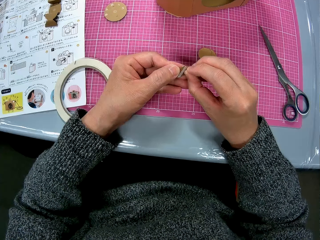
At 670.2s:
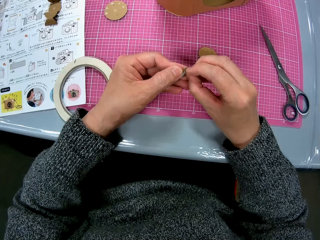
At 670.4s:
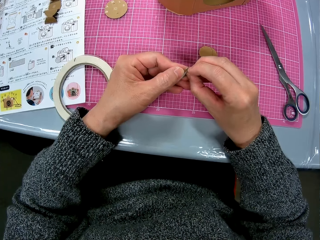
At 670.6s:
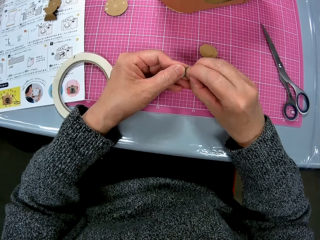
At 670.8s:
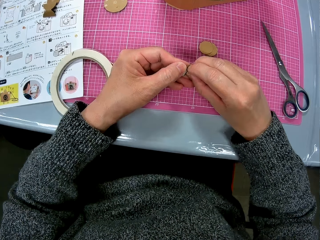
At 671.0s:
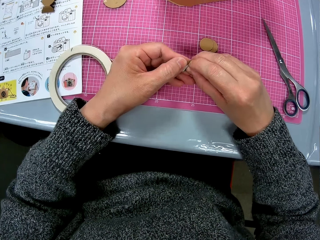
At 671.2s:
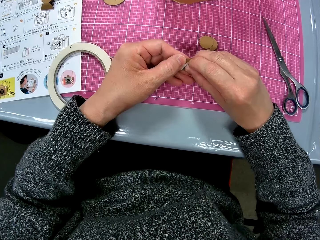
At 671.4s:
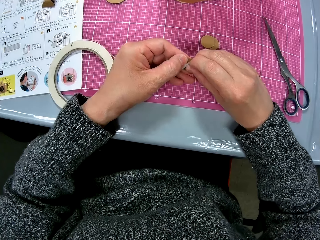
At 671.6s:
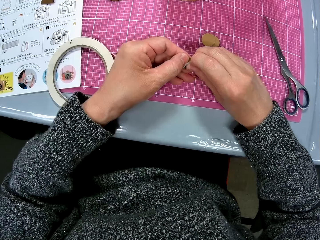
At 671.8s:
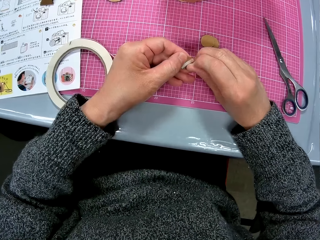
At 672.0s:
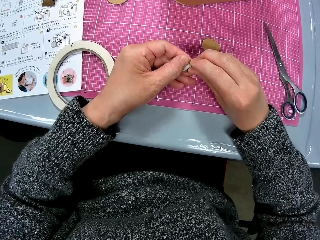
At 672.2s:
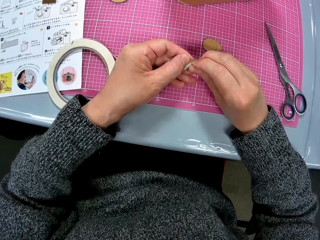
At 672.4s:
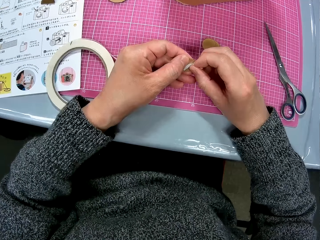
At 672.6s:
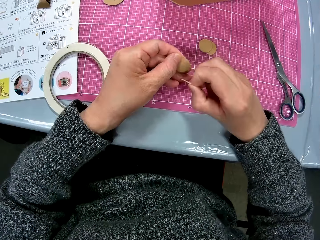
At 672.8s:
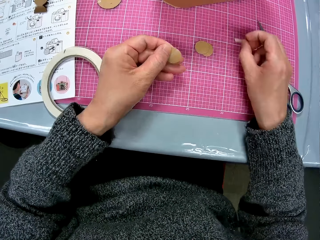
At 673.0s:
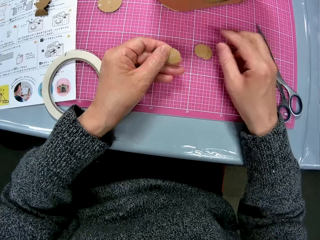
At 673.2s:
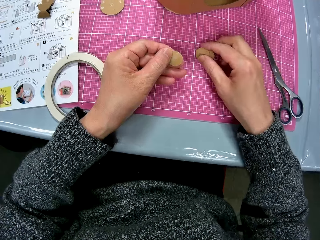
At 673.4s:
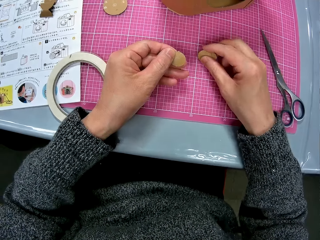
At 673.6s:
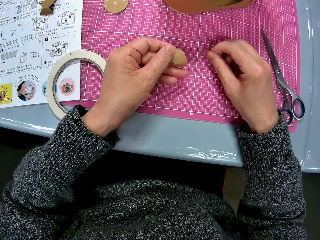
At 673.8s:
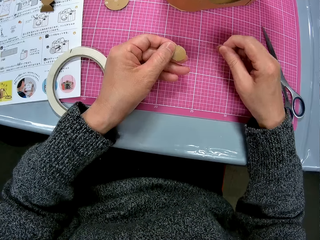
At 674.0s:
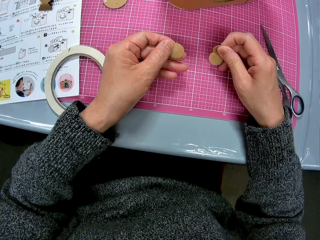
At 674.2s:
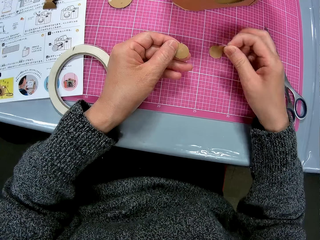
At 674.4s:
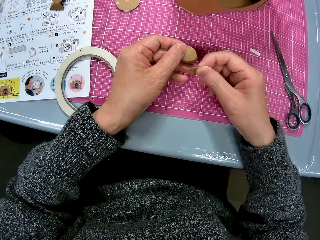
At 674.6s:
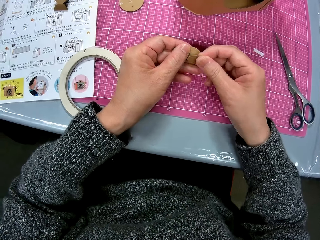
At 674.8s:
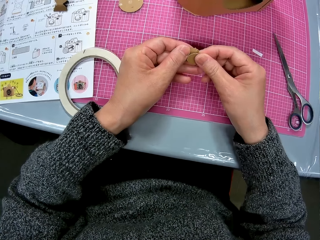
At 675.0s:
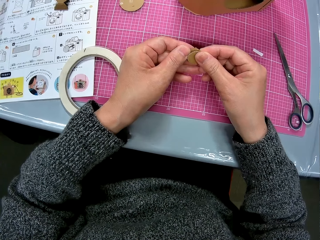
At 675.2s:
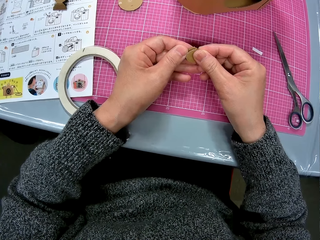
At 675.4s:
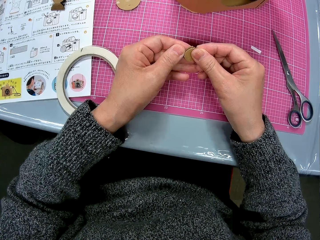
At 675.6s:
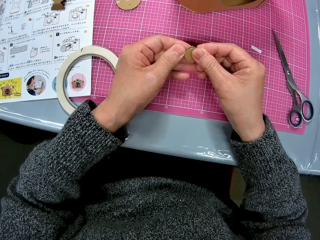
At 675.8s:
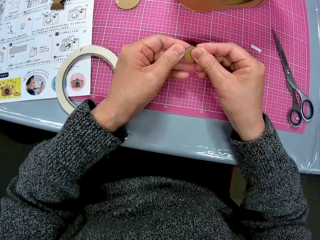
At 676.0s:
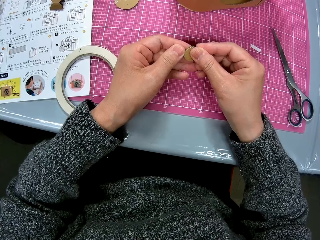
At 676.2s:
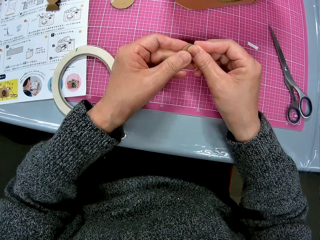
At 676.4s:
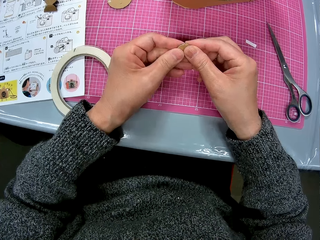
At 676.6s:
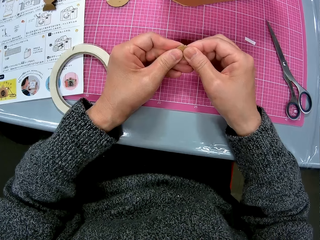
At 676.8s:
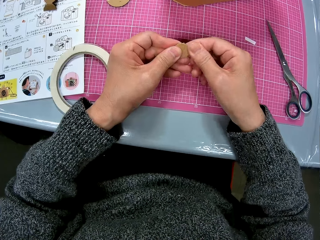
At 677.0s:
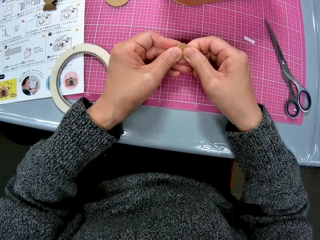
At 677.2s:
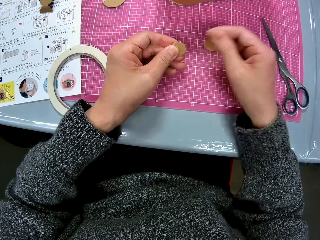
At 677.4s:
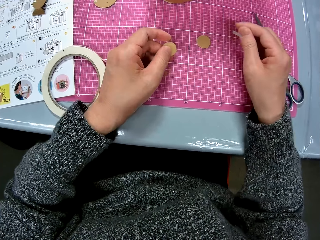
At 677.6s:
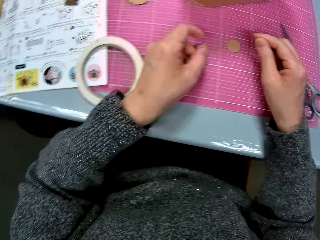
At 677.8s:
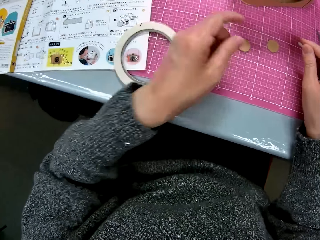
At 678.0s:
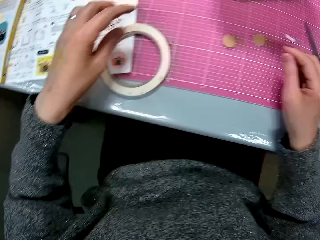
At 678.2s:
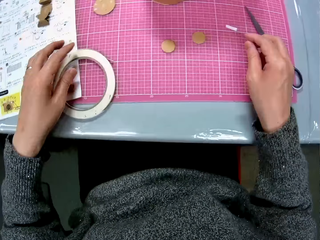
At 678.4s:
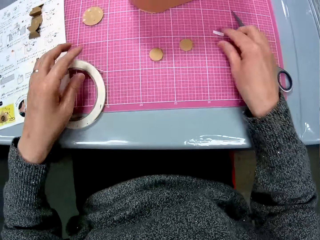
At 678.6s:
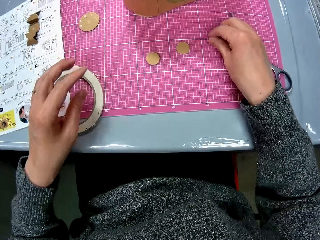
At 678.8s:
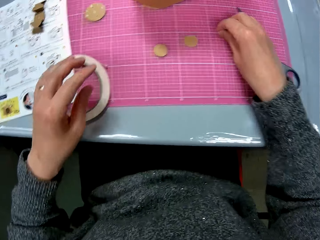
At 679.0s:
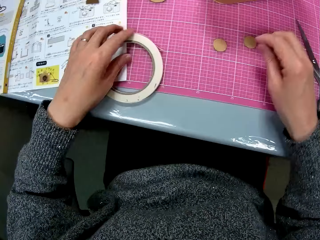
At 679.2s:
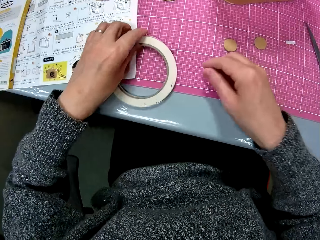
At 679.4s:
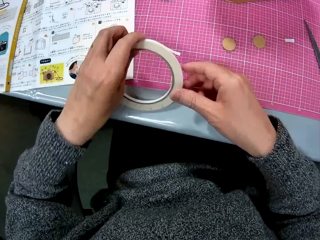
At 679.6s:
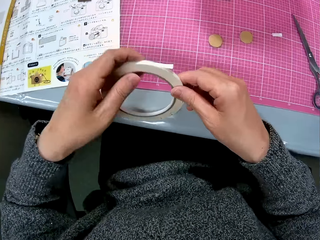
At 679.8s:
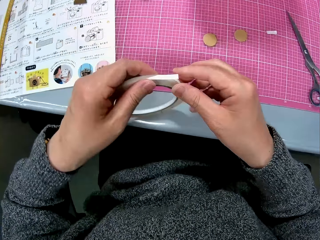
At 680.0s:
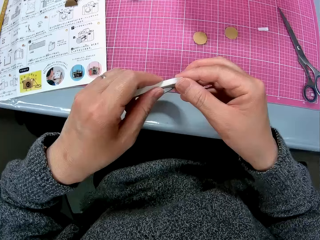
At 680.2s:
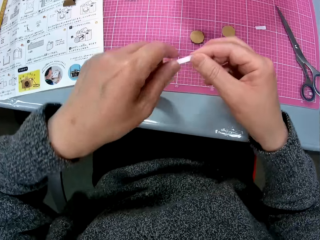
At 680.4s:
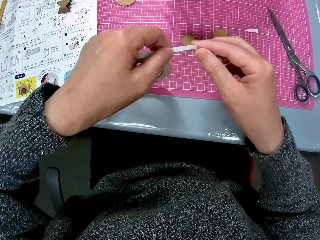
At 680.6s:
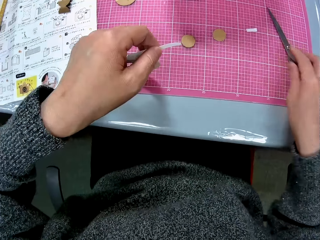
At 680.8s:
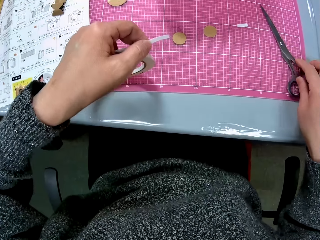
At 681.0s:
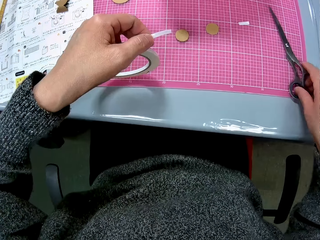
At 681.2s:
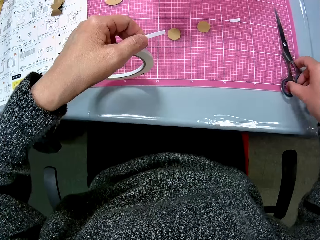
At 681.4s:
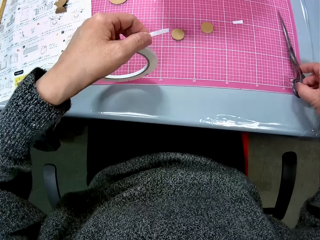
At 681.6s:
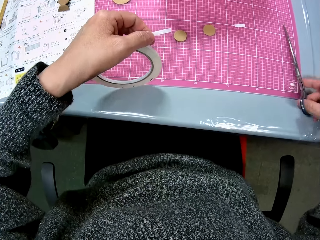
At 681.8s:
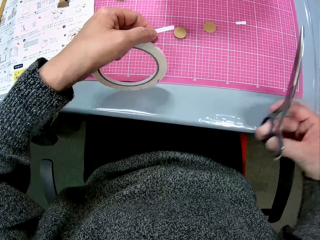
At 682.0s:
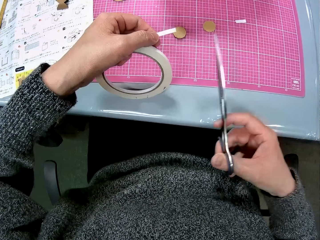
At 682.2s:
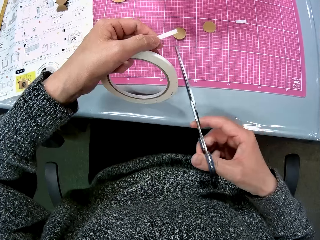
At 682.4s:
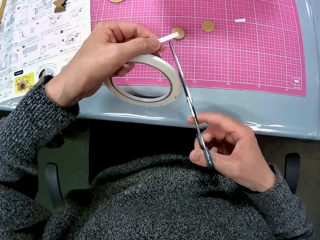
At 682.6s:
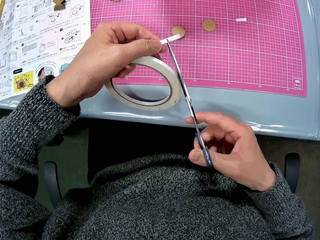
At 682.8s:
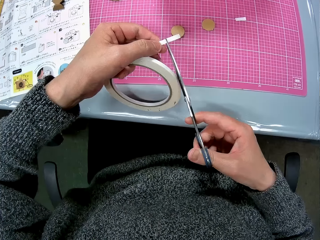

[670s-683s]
The camera wearer places the white tape on the cutting sheet. He picks up a small piece of cardboard from the cutting sheet. He attaches the small piece of cardboard to the small piece of cardboard in his left hand. He places the pieces of cardboard on the cutting sheet. He places his right hand on the white tape on the cutting sheet. He picks up the roll of white tape. He pulls the white tape. He picks up the pair of scissors on the cutting sheet.

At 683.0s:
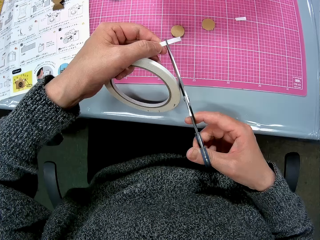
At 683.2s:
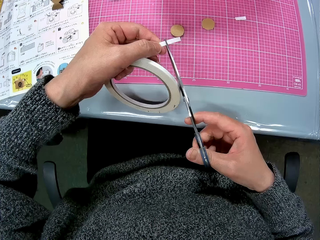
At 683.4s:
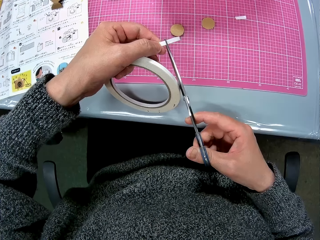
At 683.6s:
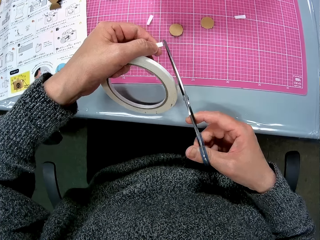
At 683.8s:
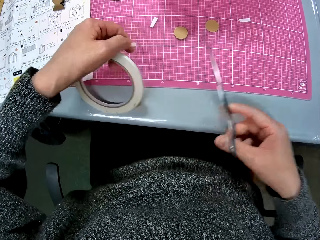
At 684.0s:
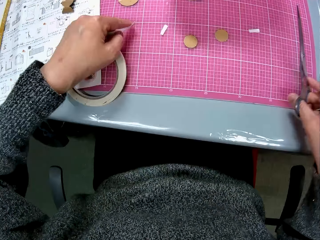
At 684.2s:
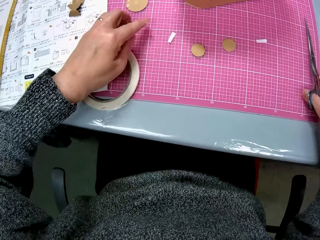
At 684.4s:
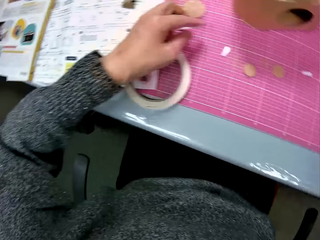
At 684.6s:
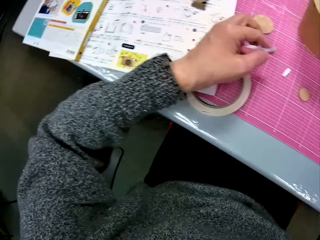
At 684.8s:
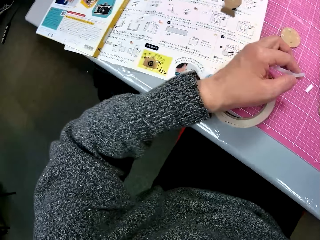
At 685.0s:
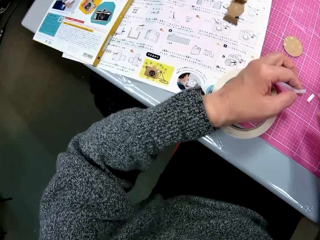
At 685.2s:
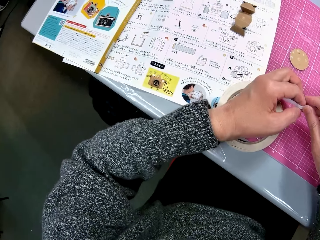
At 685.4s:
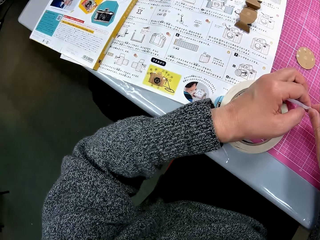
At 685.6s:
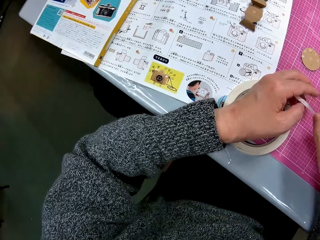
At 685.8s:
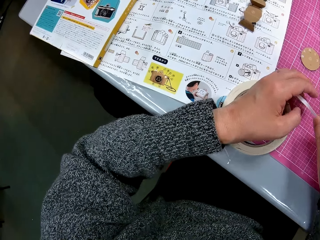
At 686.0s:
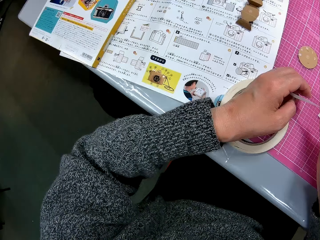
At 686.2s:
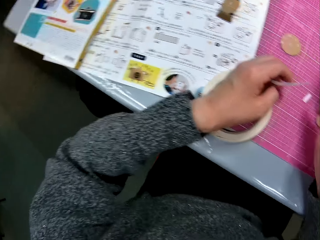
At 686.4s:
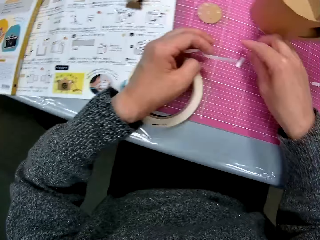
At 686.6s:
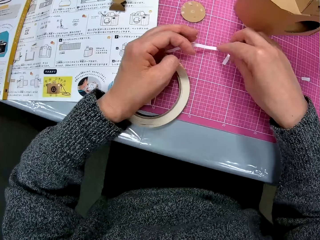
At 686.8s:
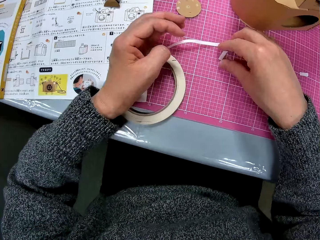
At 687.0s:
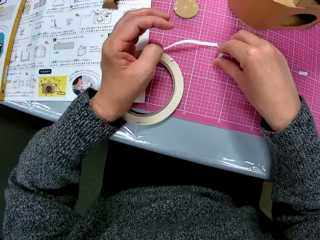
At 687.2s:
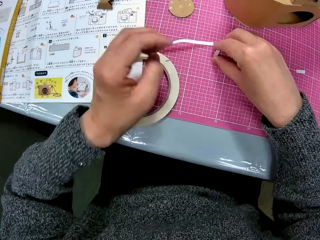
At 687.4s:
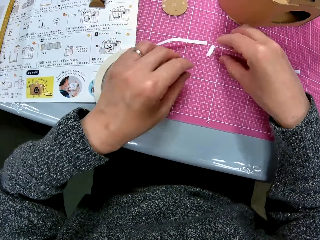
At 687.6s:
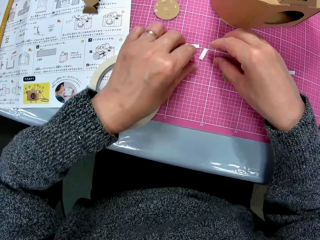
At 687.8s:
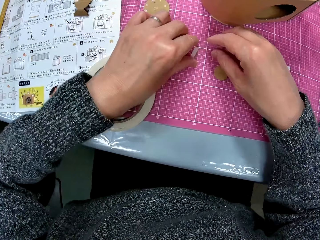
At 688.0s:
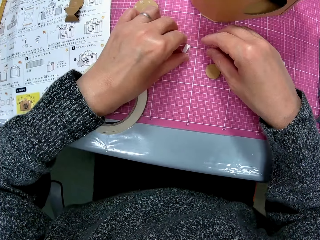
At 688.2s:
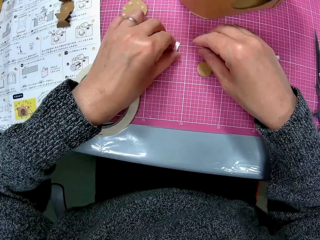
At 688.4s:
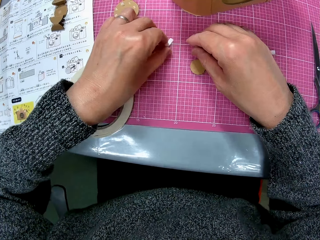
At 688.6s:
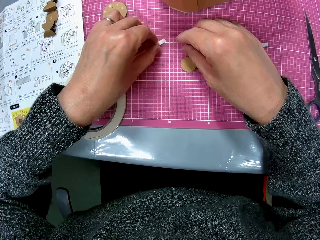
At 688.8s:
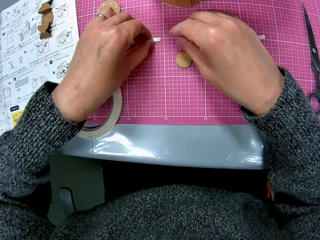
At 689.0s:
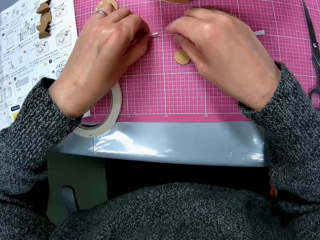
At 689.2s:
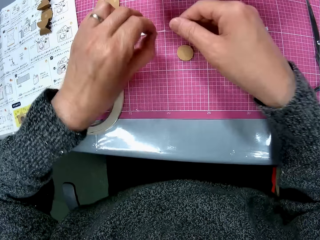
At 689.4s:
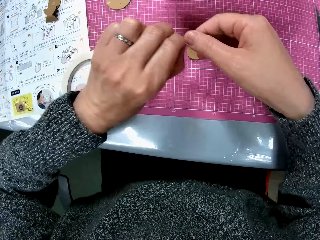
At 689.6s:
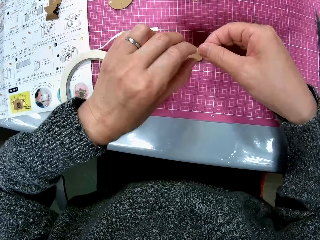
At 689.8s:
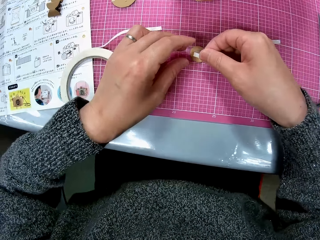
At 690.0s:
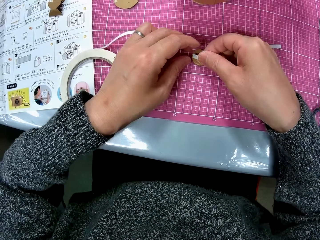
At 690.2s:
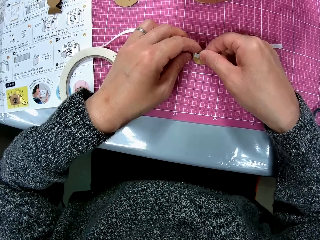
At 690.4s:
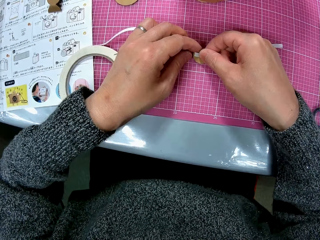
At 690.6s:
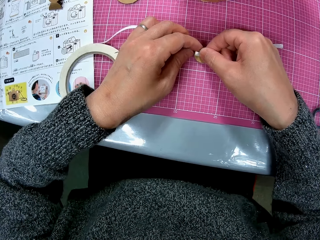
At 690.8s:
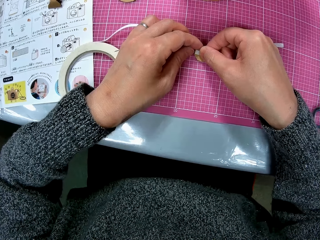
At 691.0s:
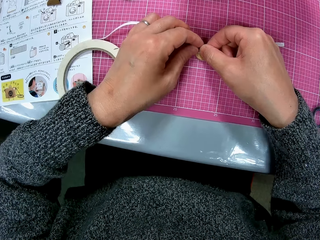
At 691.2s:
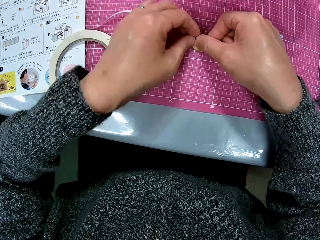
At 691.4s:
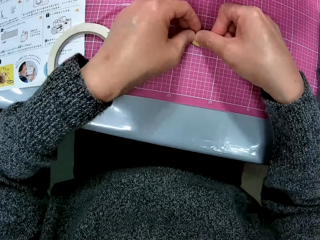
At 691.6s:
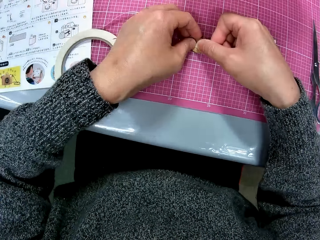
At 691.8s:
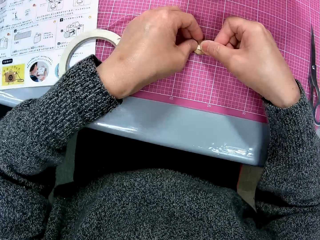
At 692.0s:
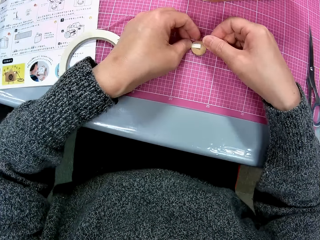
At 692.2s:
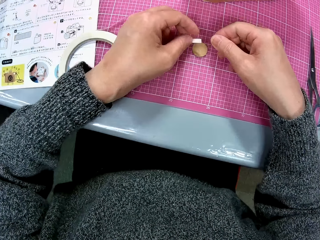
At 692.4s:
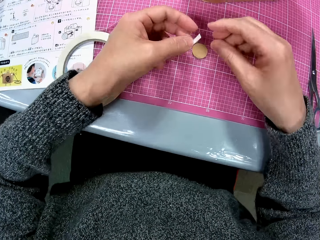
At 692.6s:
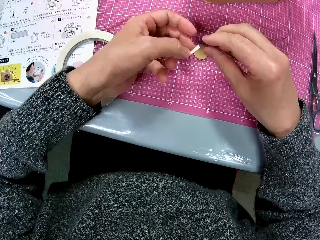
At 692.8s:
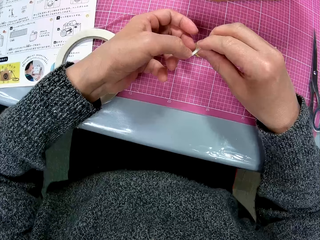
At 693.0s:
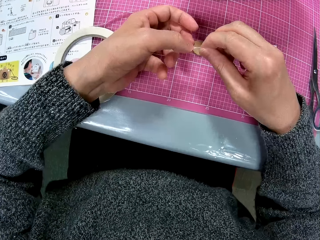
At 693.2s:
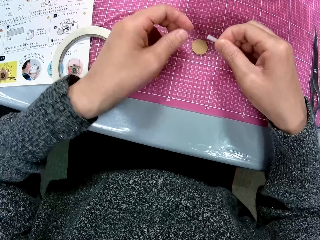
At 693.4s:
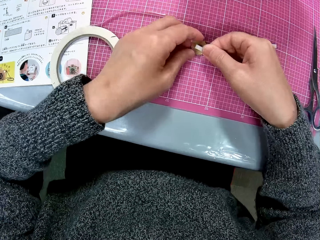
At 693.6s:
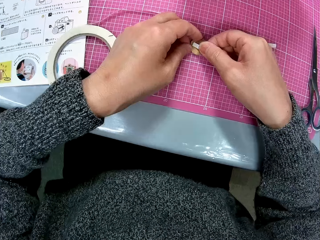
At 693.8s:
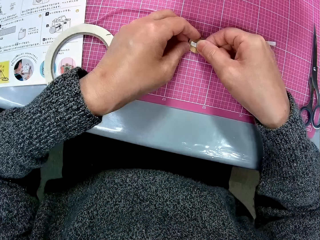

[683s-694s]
The camera wearer cuts the white tape with the pair of scissors. They place the white tape roll on the instruction manual and the cutting sheet. They place the pair of scissors on the cutting sheet. They read the manual. They pick up the white tape from the cutting sheet. They pick up a small piece of cardboard. They place the white tape on the small pieces of cardboard on the cutting sheet.
